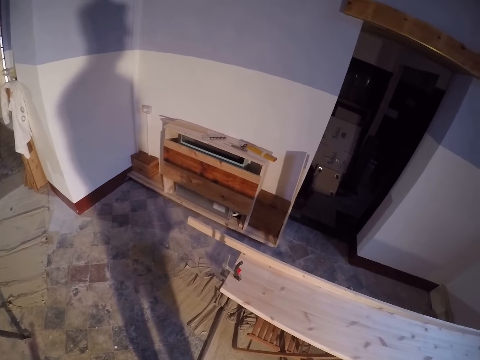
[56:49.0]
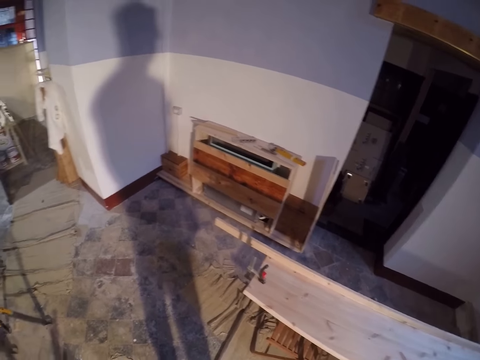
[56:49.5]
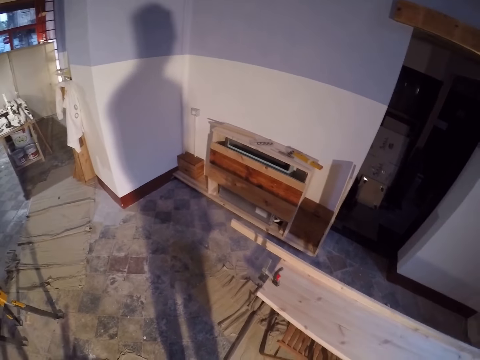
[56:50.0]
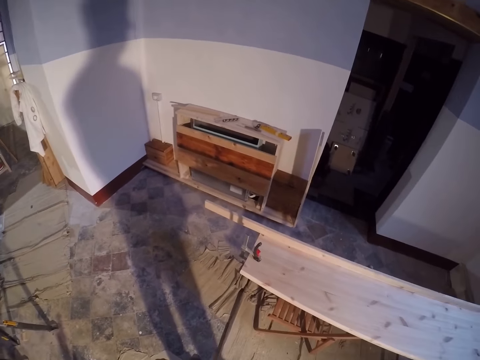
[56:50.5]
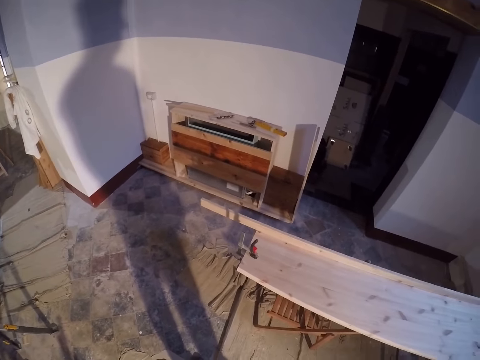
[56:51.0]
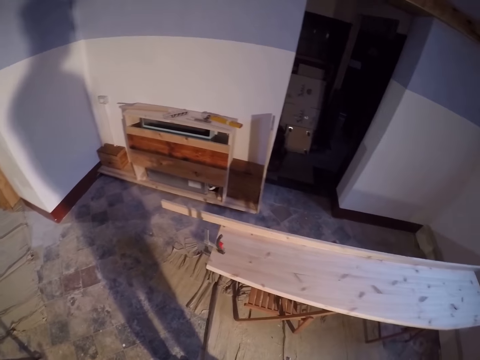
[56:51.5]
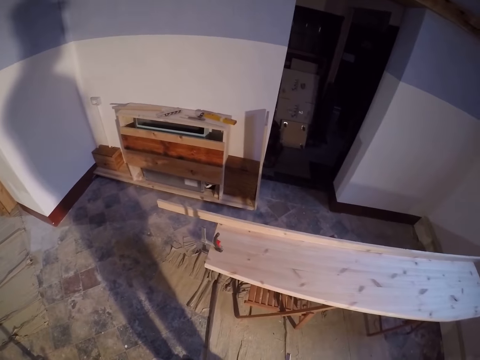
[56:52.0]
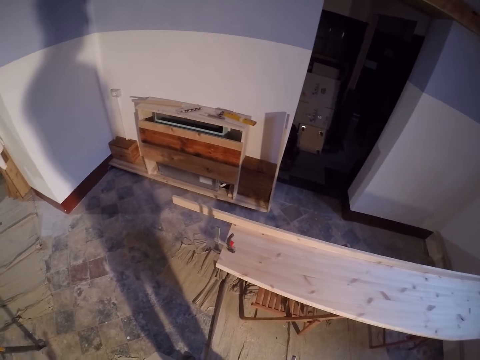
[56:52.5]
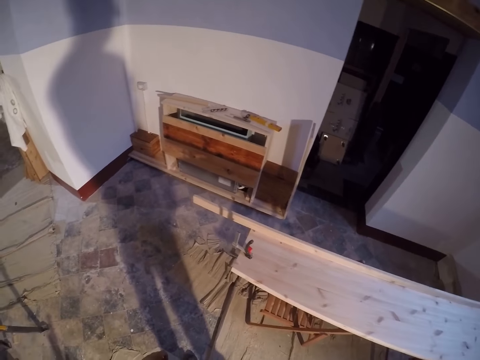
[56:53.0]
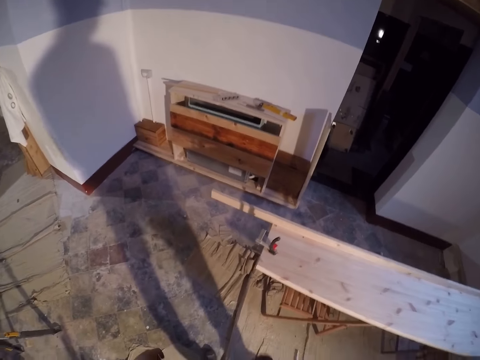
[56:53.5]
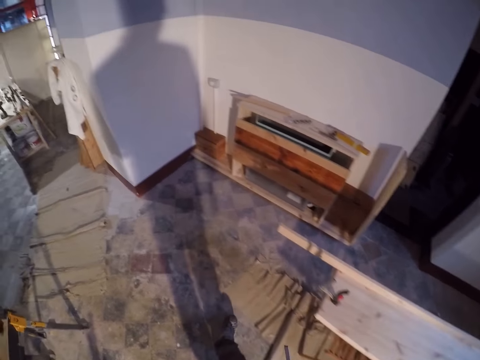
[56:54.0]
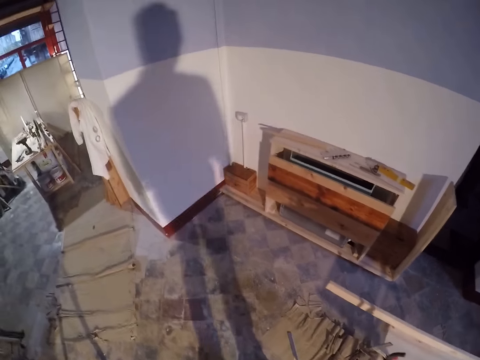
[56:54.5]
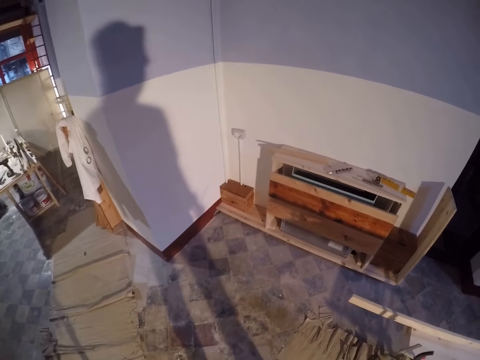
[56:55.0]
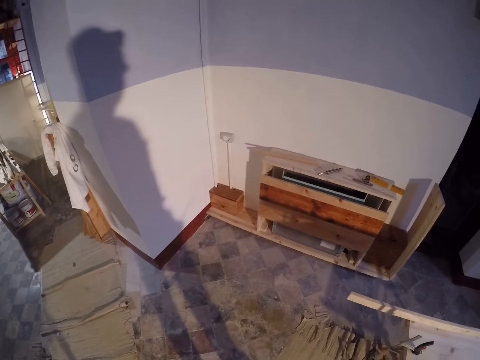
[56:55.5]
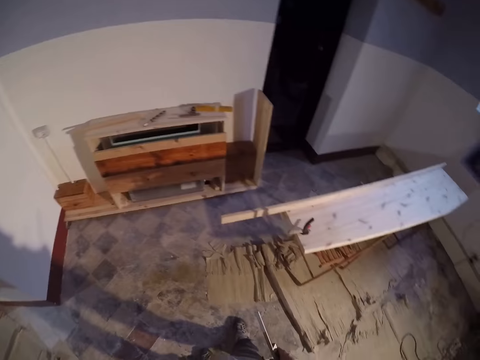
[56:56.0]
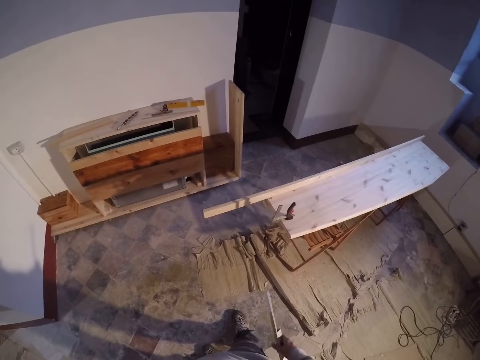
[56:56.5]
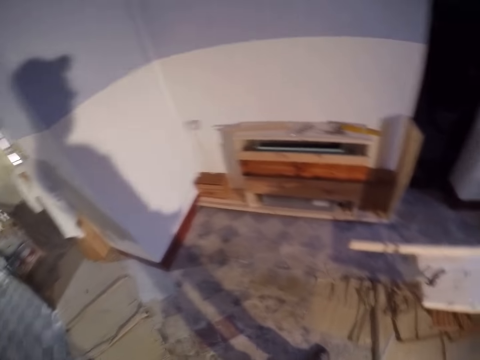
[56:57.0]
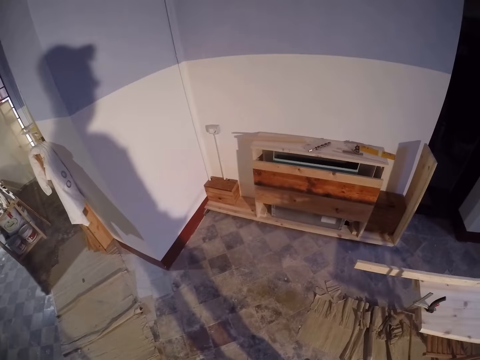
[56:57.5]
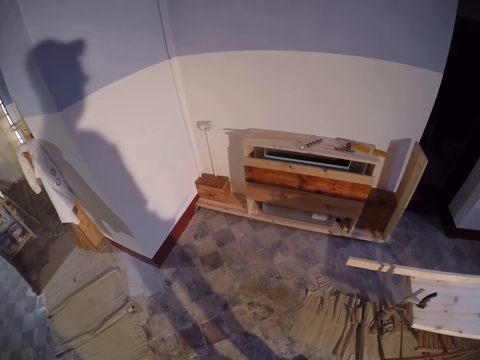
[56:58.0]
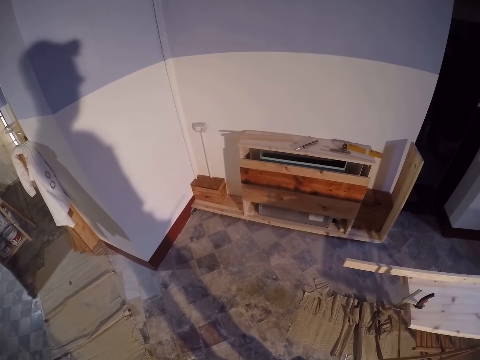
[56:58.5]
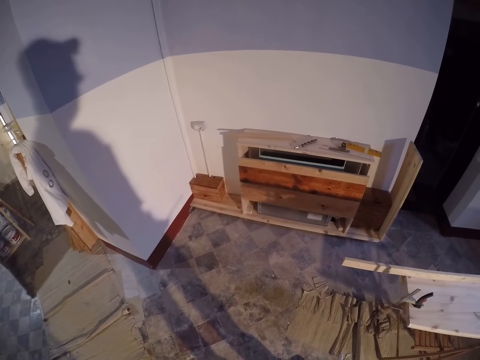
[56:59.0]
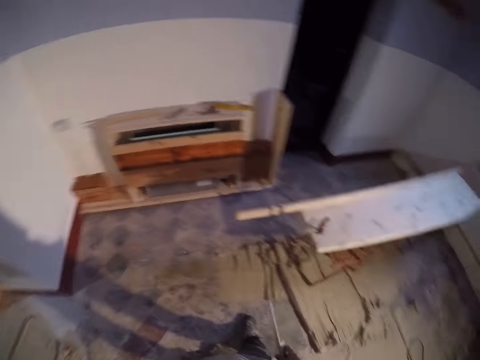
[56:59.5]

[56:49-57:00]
The camera wearer looks around.

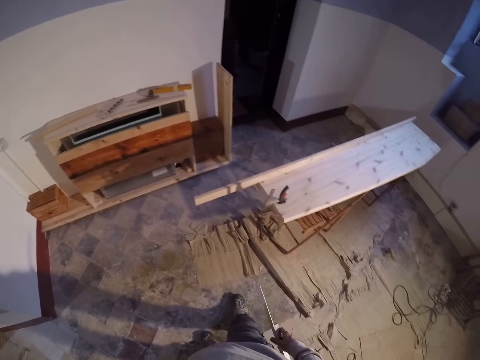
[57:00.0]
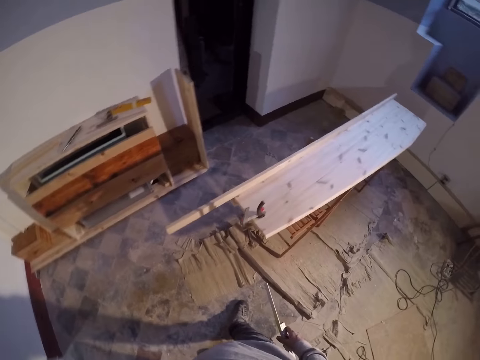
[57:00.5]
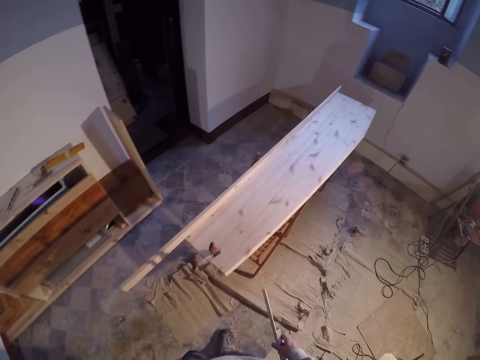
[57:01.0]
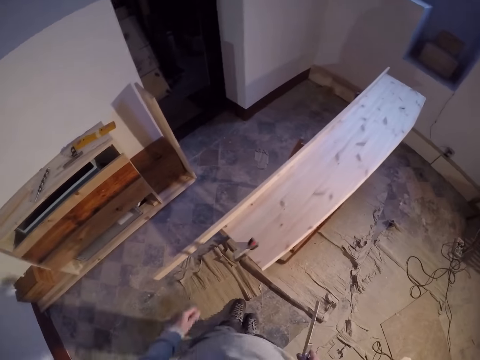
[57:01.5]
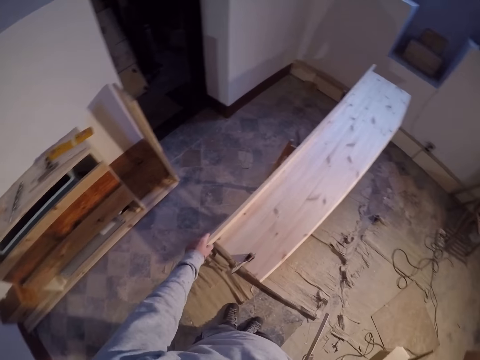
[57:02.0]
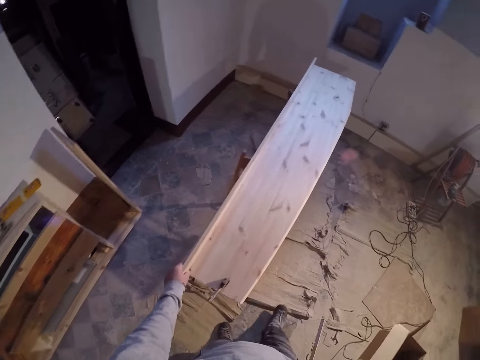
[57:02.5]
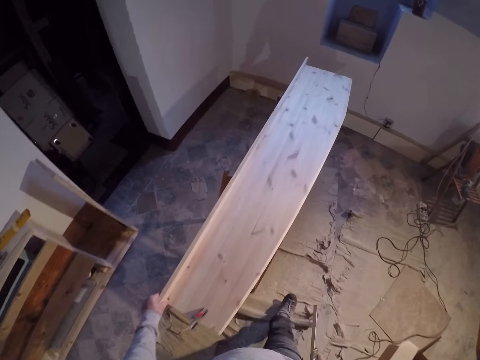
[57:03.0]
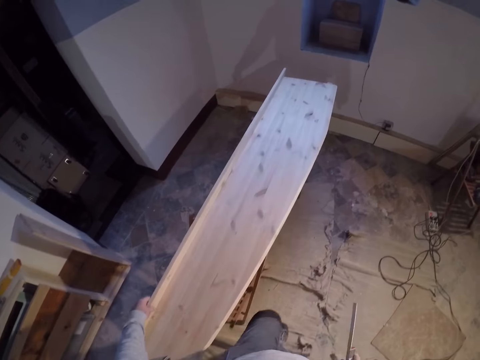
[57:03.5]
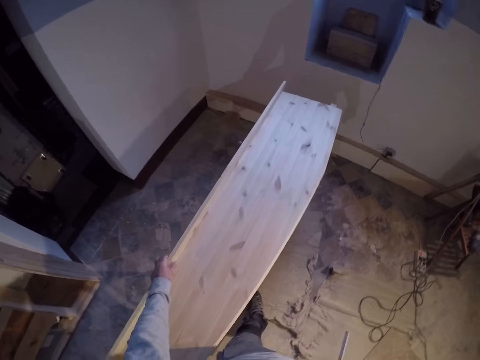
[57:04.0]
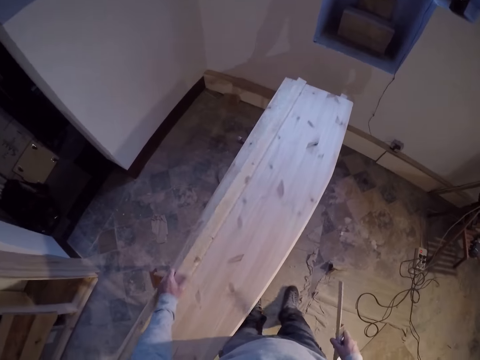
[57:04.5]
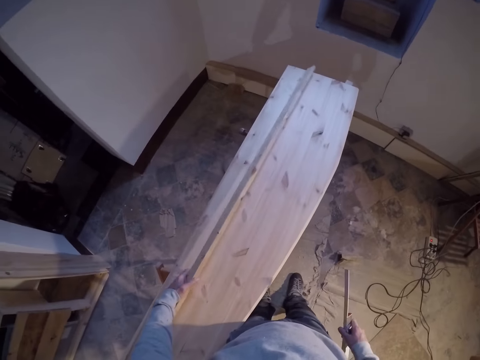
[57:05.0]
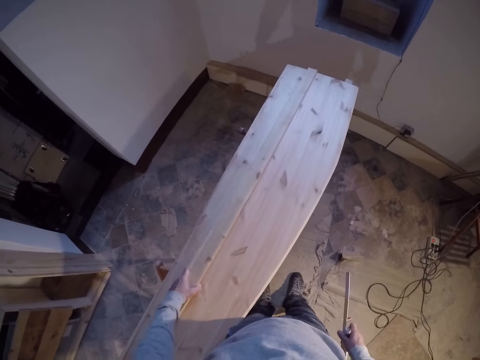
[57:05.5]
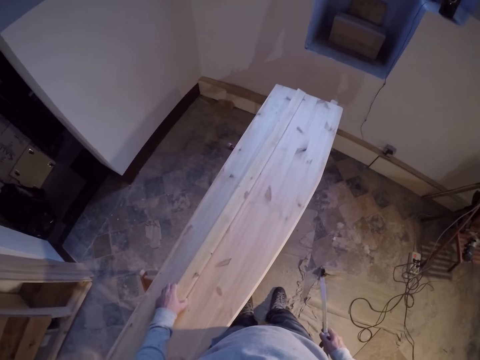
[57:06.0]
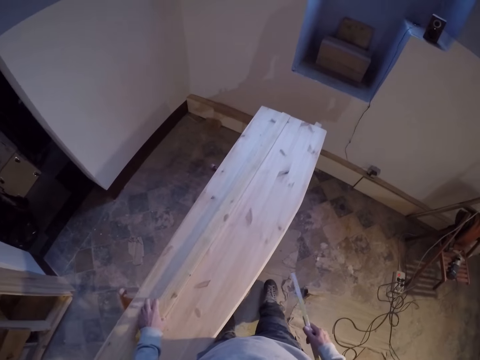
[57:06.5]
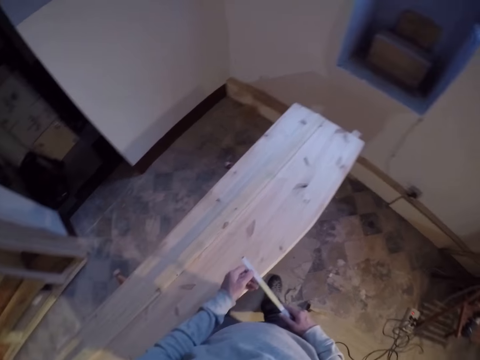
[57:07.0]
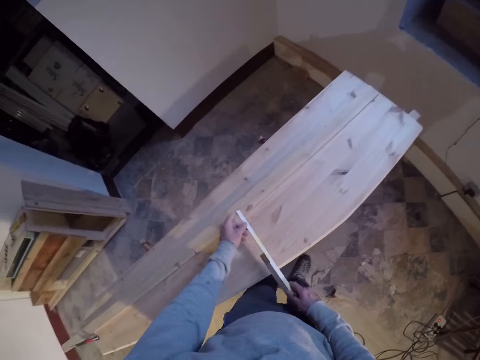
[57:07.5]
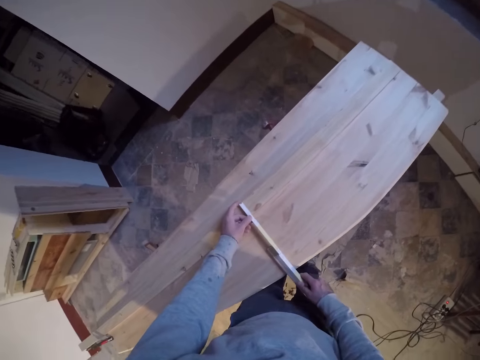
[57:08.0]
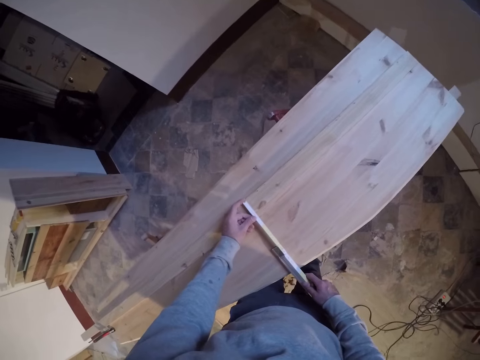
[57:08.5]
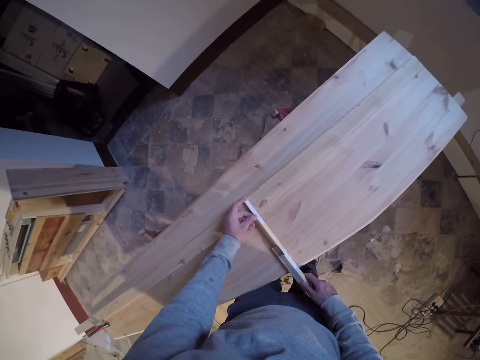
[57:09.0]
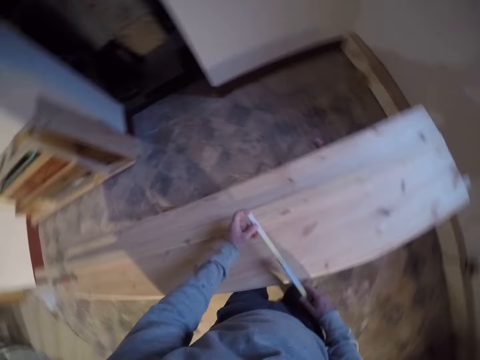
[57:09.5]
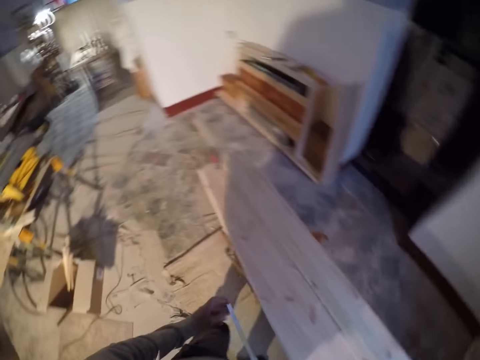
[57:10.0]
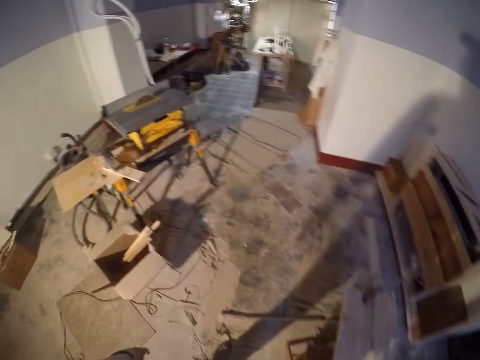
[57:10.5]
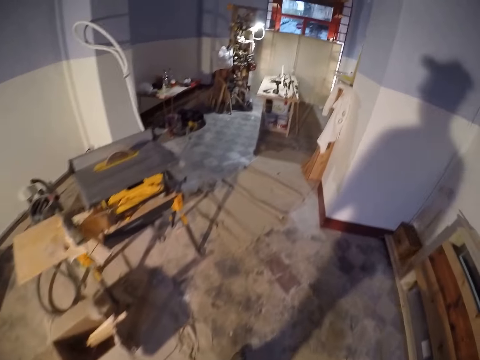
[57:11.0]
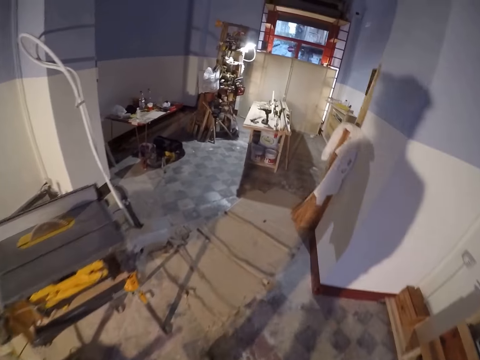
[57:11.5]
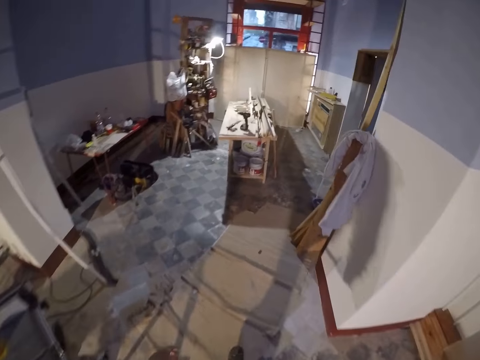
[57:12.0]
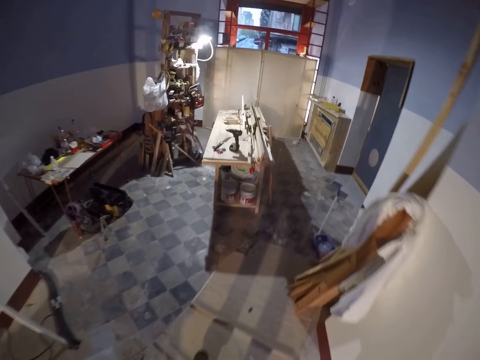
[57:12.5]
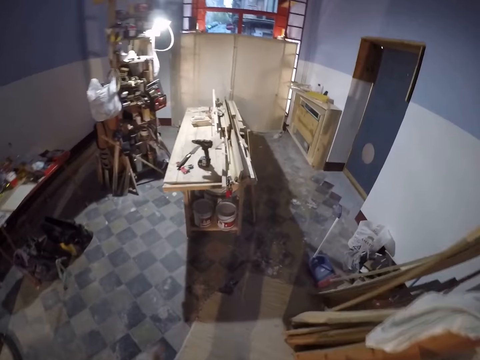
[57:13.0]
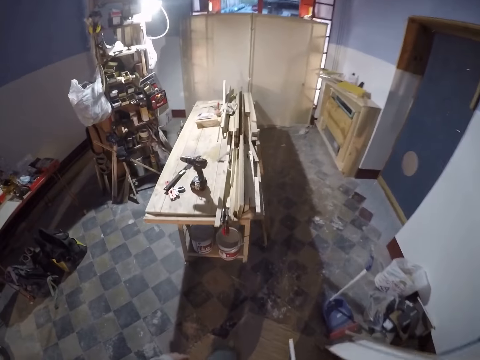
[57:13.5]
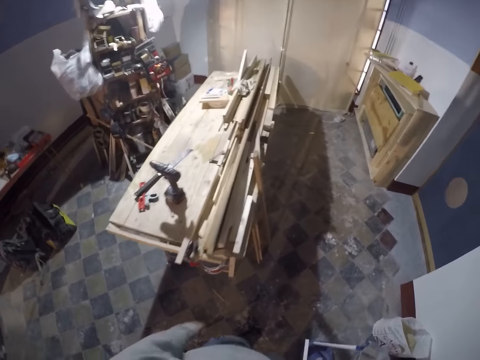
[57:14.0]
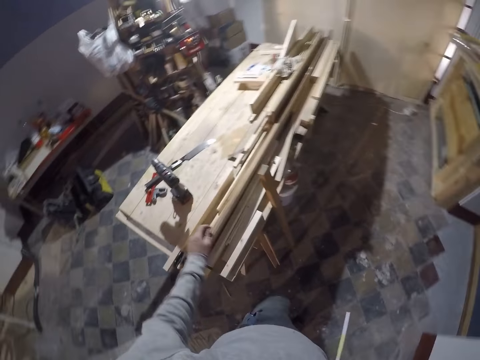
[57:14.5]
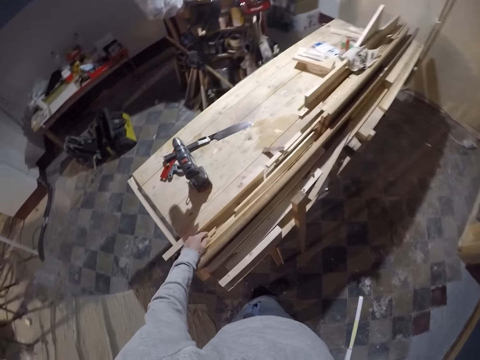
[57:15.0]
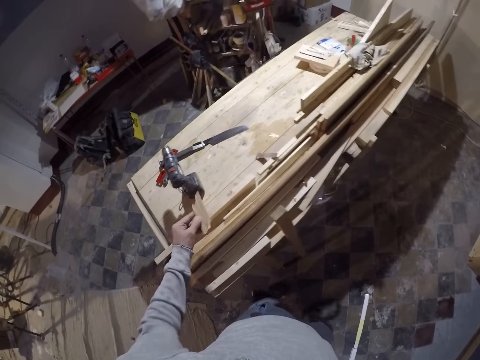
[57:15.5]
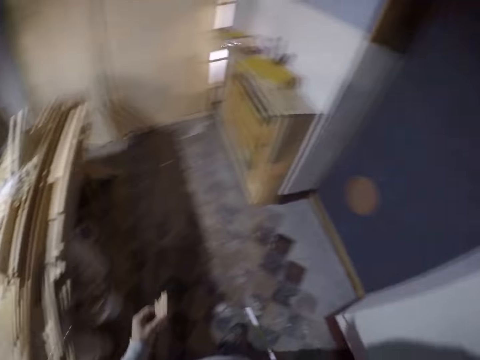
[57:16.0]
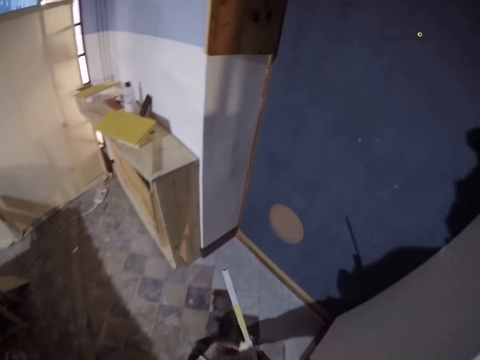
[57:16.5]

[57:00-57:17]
The camera wearer touches the piece of wood on the plank with his left hand. He holds the wood with his left hand. He flips the wood. He measures the piece of wood on the plank with the measuring ruler in both hands. He walks in the room. He picks a piece of wood from a table with his left hand.
